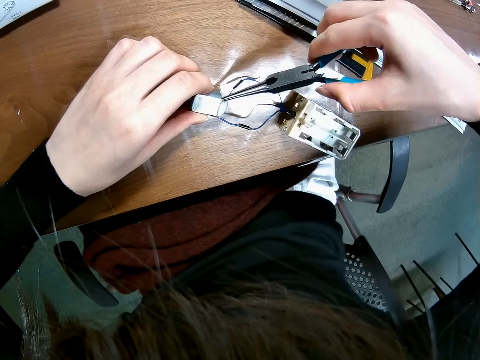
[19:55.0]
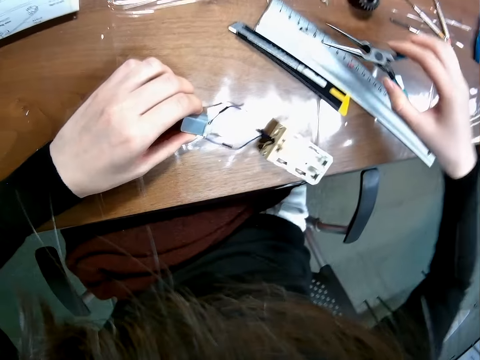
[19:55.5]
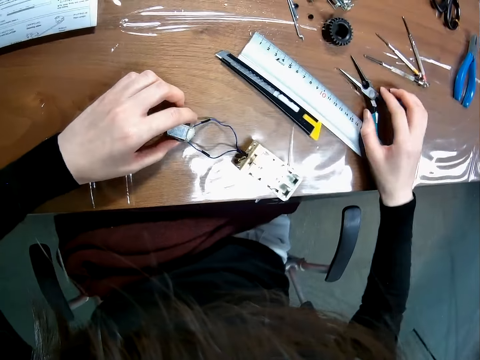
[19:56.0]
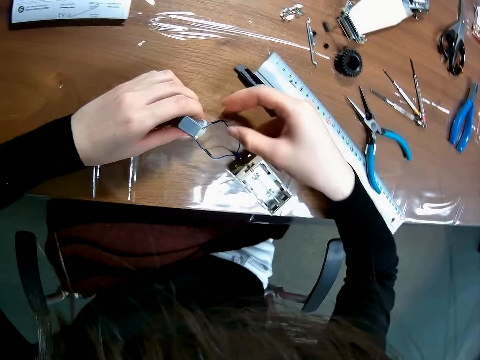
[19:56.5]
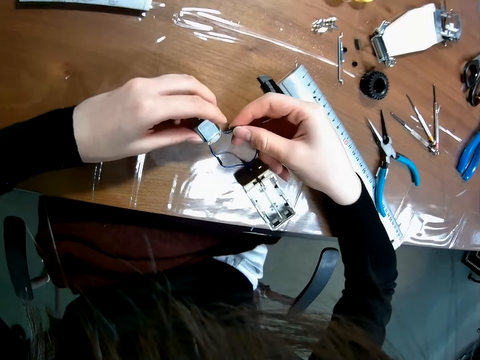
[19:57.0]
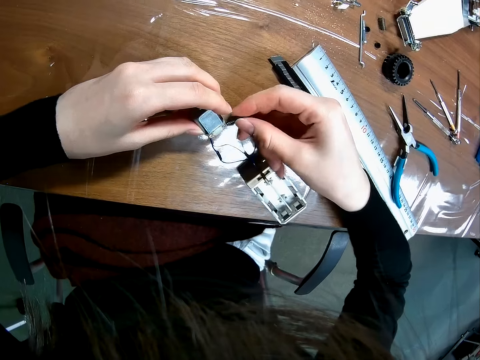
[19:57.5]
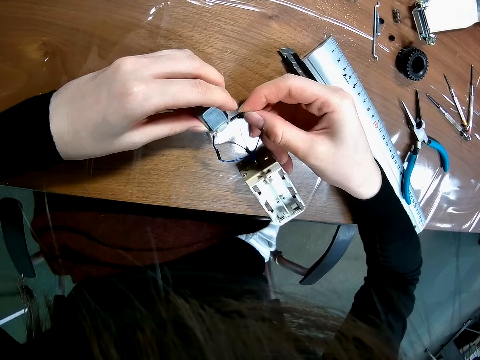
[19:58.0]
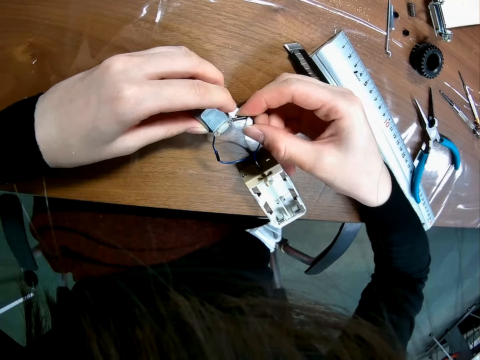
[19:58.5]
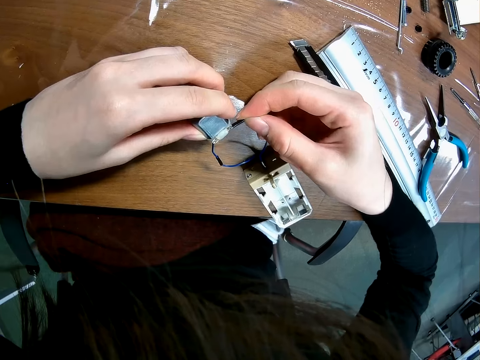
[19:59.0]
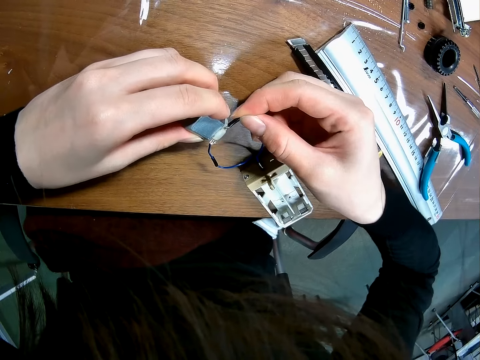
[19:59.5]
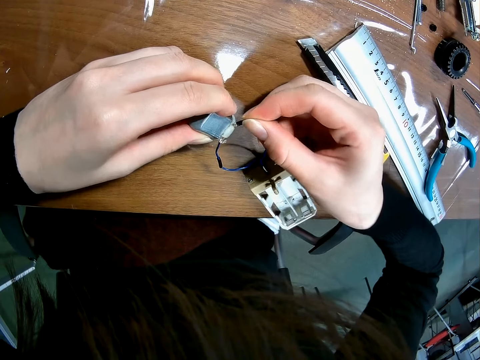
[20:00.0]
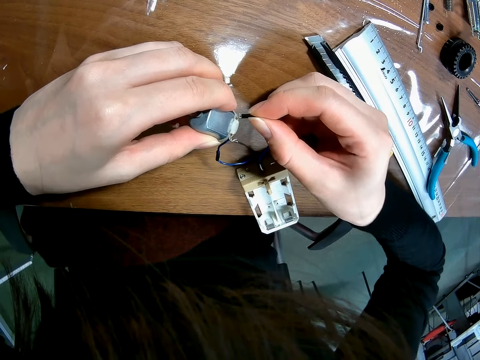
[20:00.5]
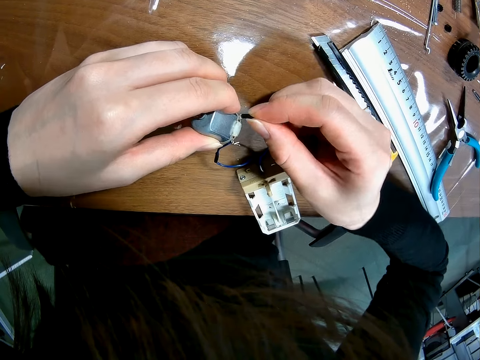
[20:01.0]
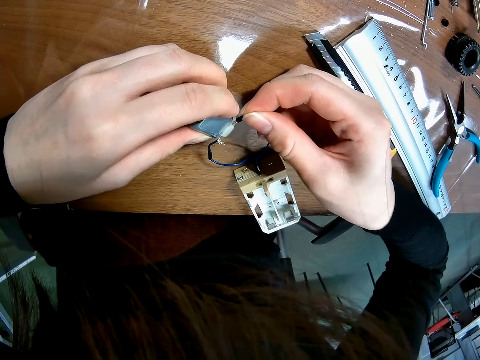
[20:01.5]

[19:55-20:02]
The camera wearer puts the plier on the table with his right hand. He adjusts the wire connection to the electric motor with his hands.

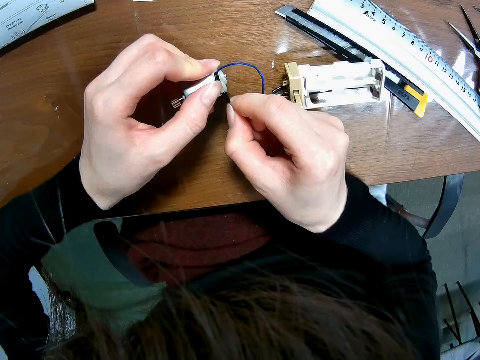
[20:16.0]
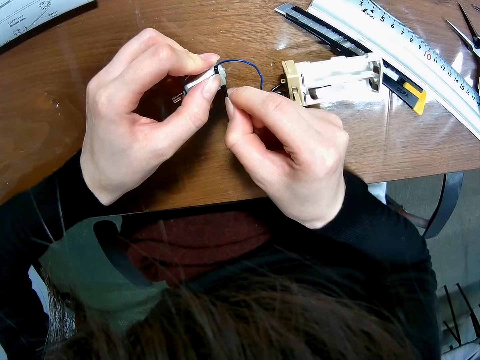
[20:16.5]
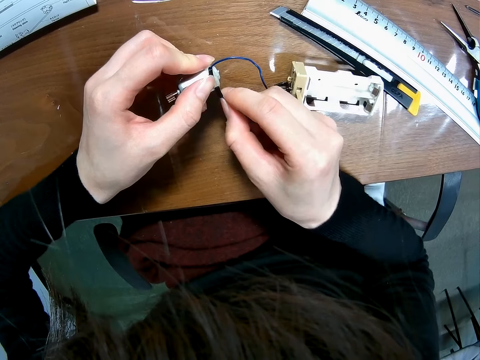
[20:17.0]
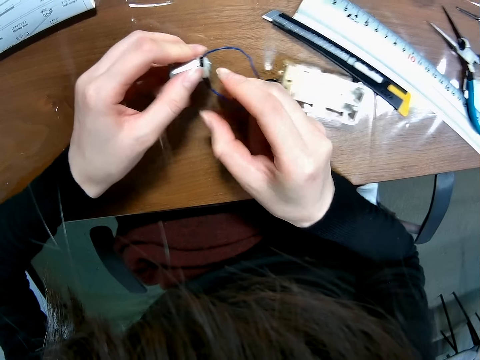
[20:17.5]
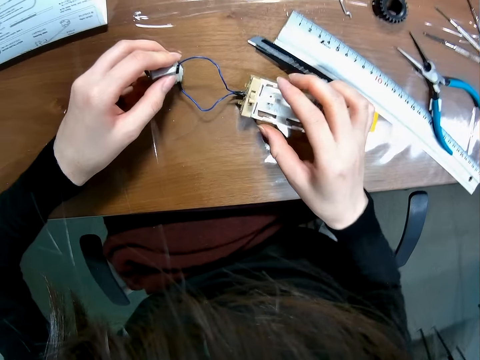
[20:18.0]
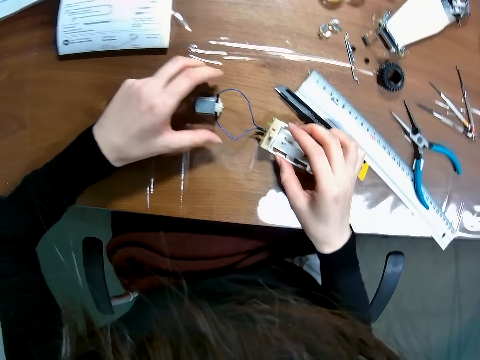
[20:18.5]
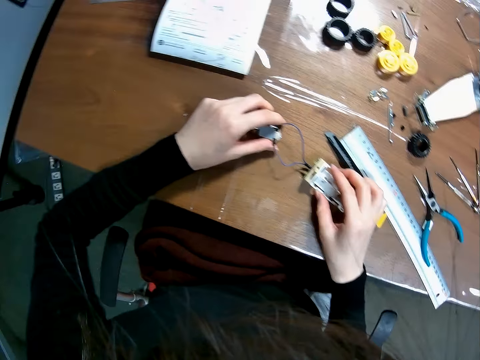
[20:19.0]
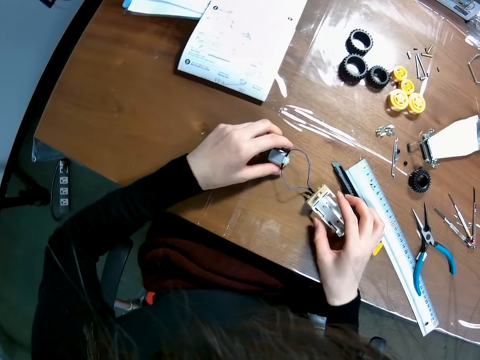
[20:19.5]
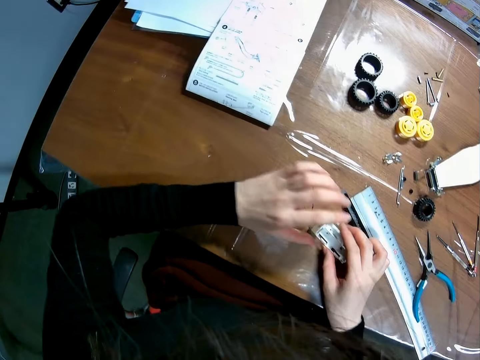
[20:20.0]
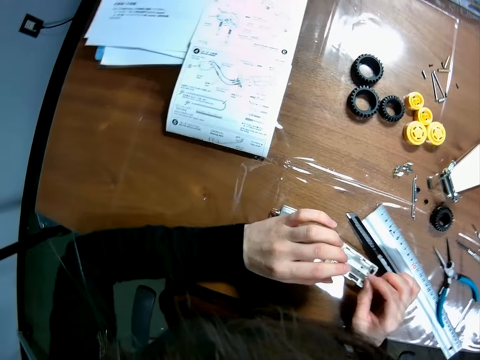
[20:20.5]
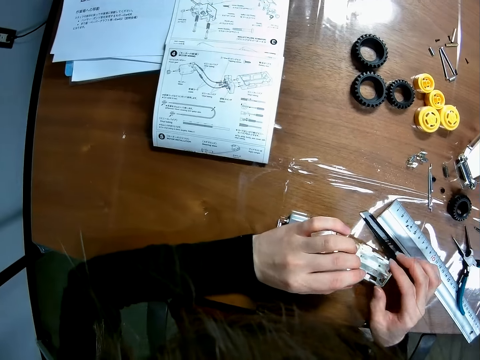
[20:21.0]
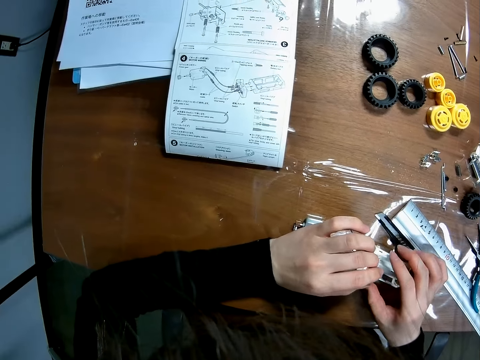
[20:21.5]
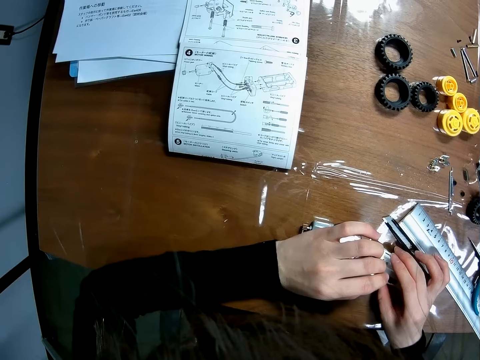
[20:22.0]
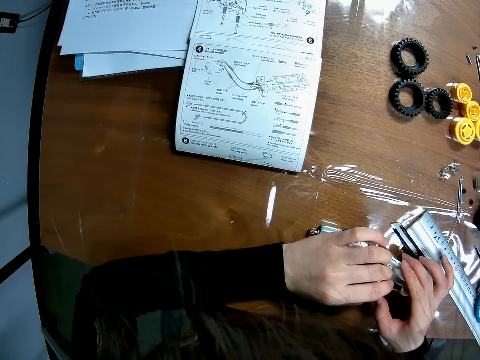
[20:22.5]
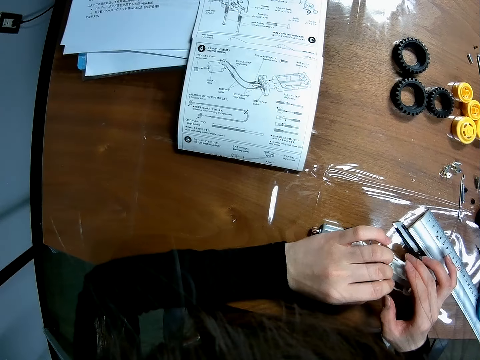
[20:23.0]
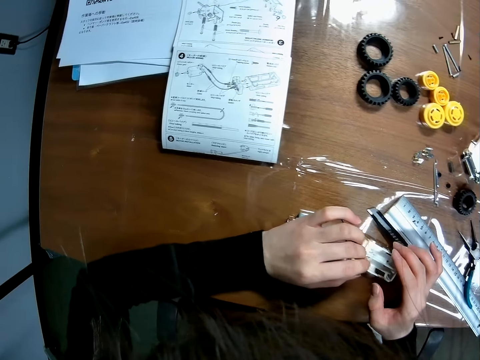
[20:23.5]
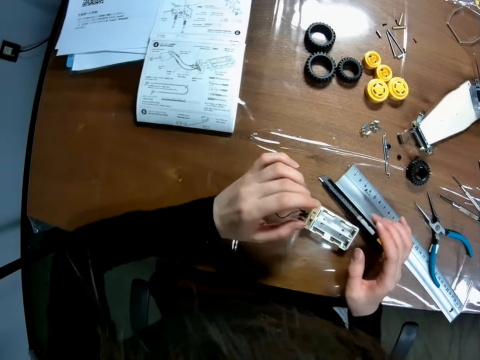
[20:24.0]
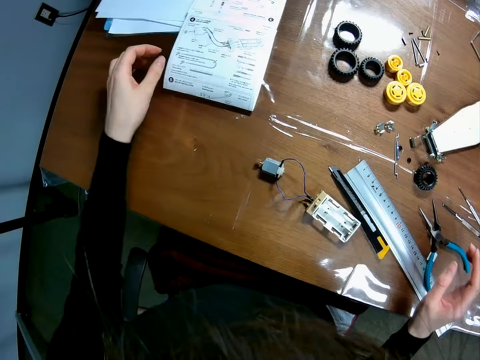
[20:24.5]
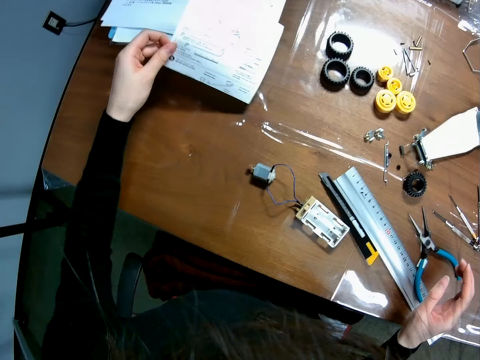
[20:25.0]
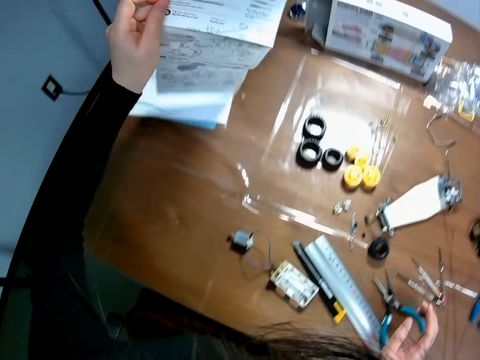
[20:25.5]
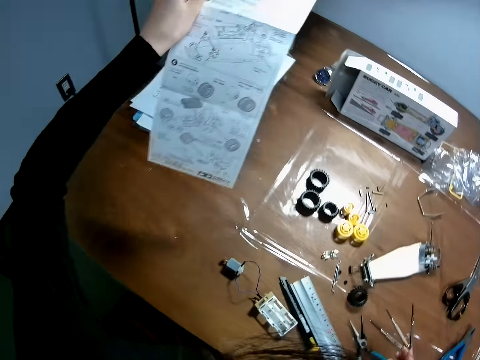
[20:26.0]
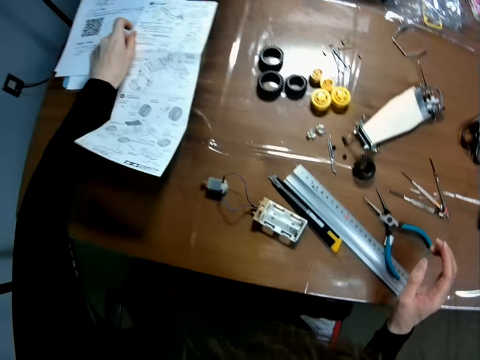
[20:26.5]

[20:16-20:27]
The camera wearer puts something on the table. He holds the battery case on the table with his right hand. He touches something. He holds the battery case on the table with his right hand again. He unfolds the manual. He picks up the paper on the table with his left hand.

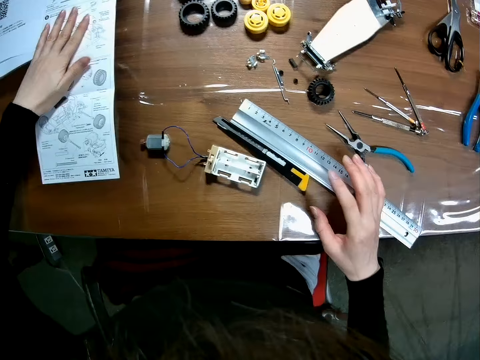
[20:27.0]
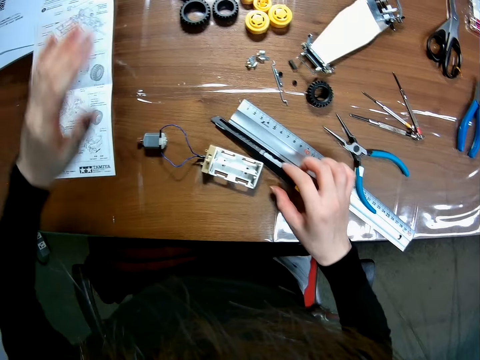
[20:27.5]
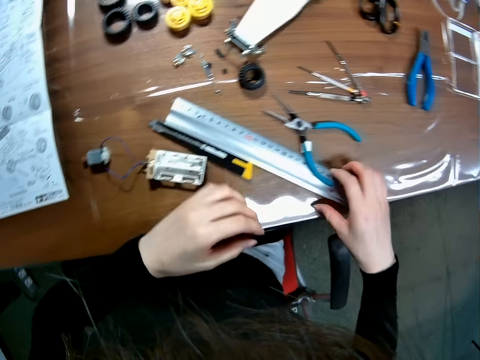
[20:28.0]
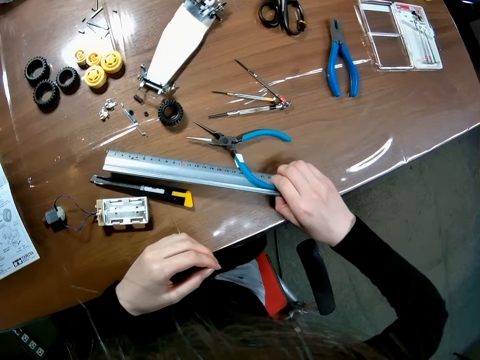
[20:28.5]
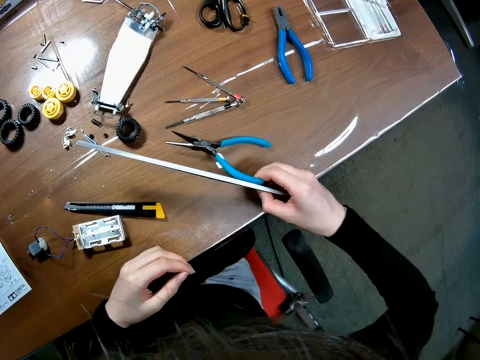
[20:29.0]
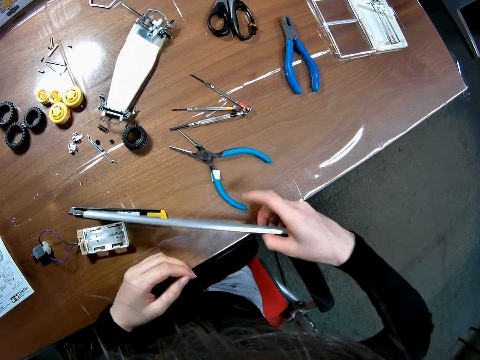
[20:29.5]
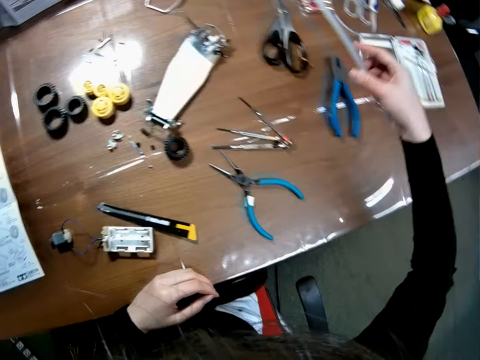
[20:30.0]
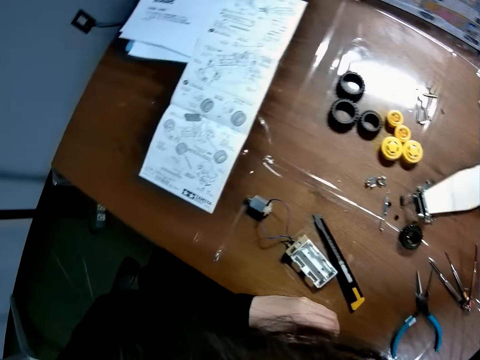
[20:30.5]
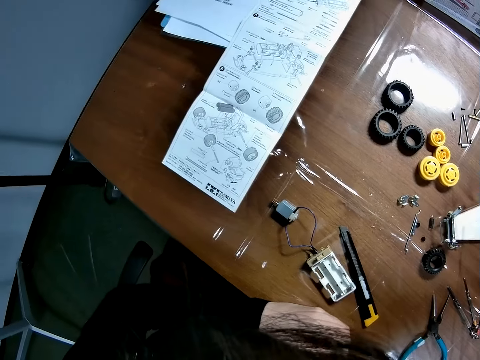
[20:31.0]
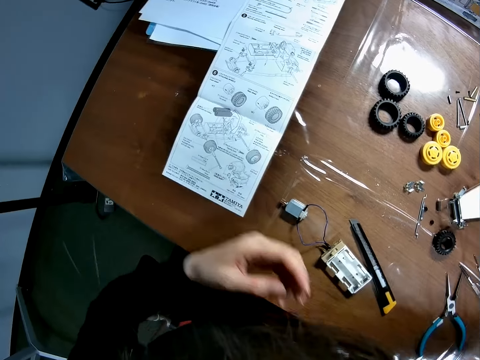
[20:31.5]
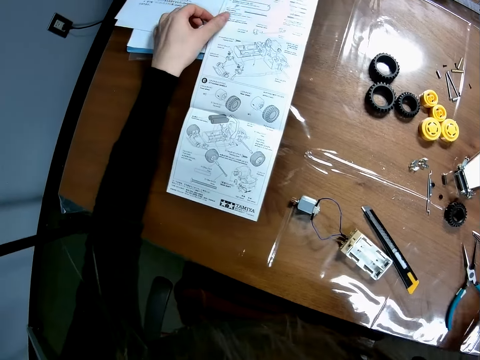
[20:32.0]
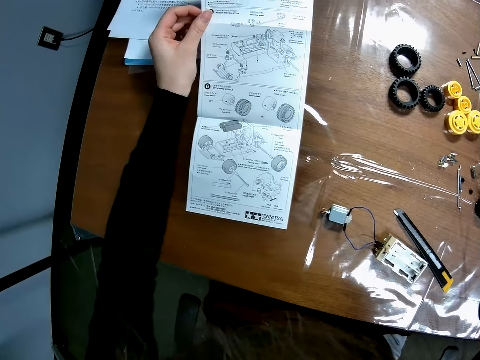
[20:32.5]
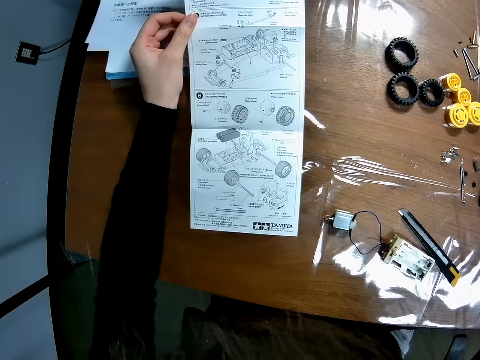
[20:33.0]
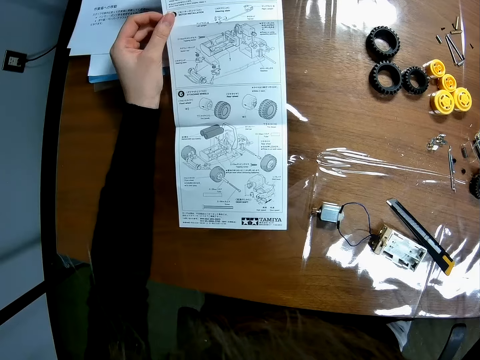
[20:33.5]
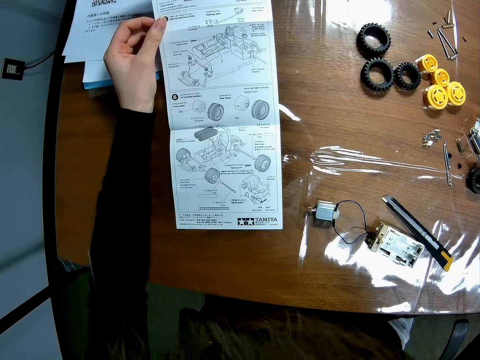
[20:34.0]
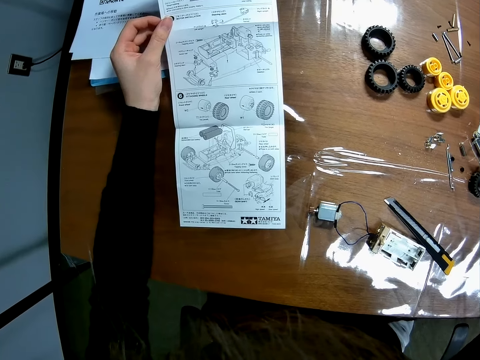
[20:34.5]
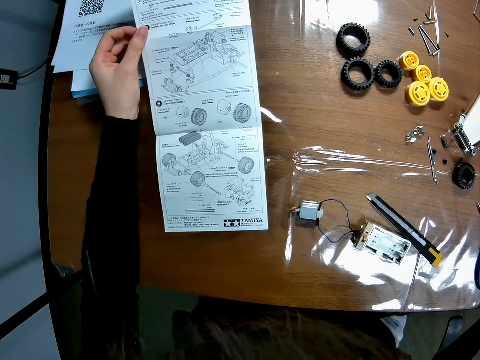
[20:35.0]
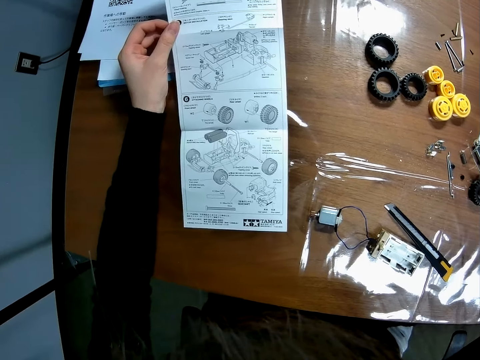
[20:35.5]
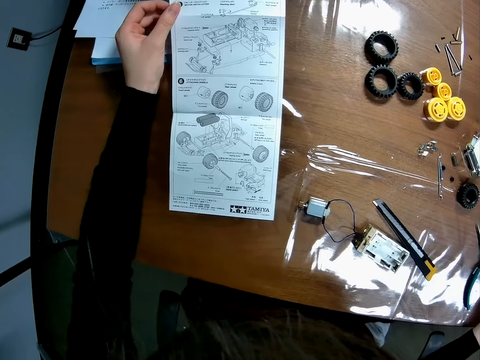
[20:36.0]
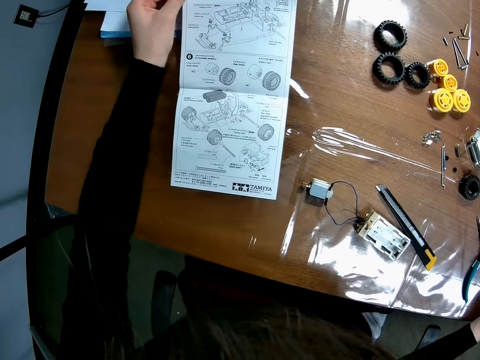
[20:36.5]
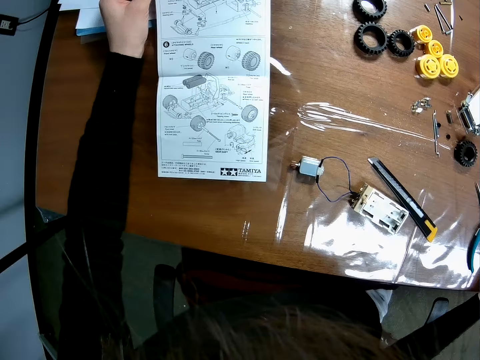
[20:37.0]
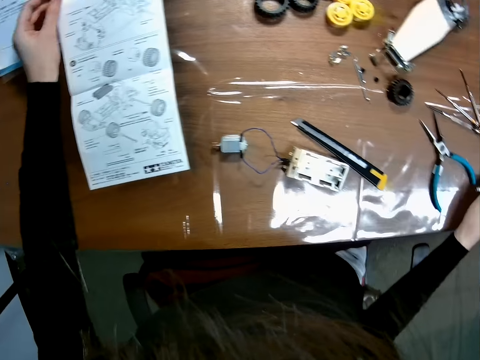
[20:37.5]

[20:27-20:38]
The camera wearer puts the paper on the table with his left hand. He picks up a ruler on the table with his right hand. He puts the ruler on the table with his left hand. He stares at the manual. He holds the paper on the table with his left hand.
